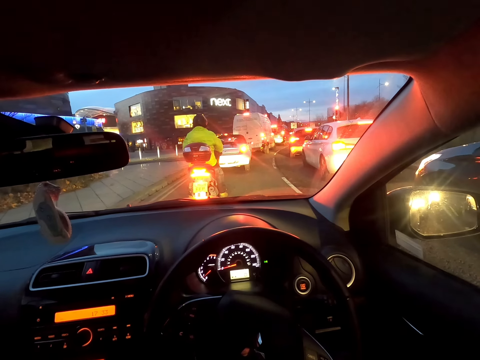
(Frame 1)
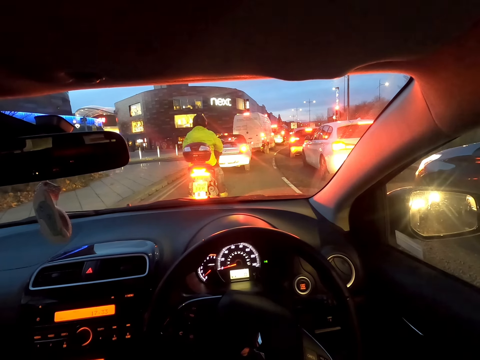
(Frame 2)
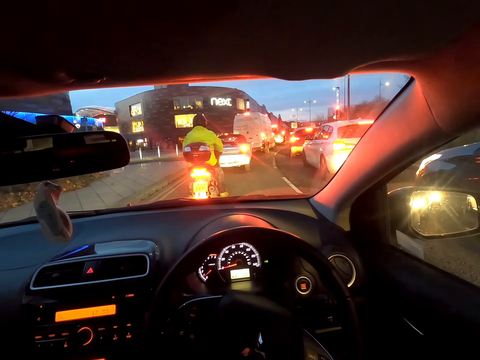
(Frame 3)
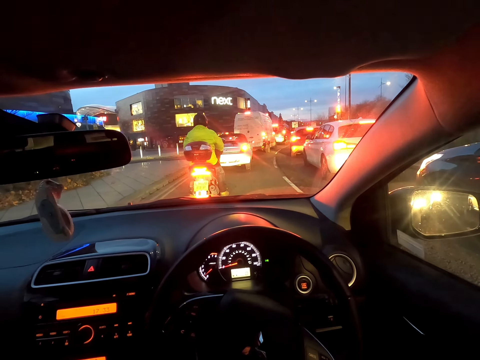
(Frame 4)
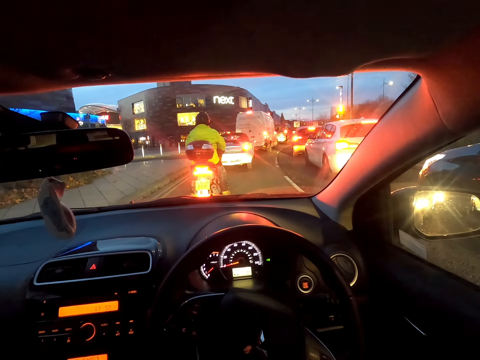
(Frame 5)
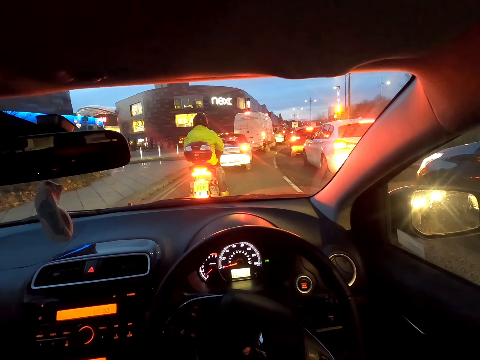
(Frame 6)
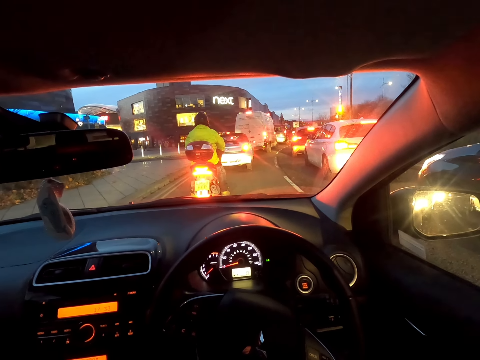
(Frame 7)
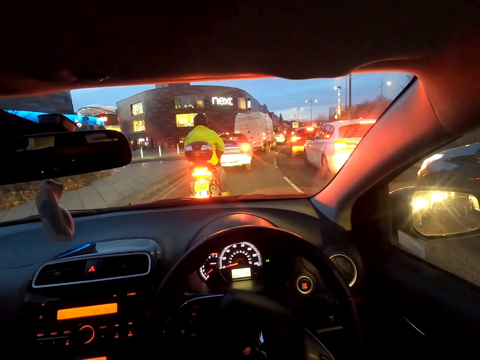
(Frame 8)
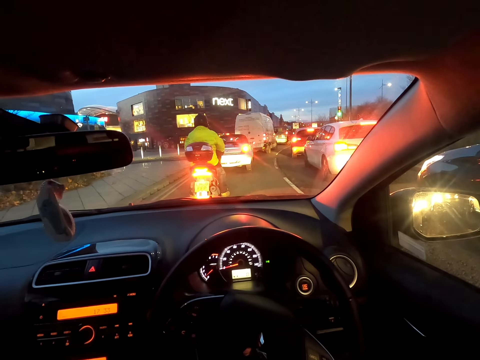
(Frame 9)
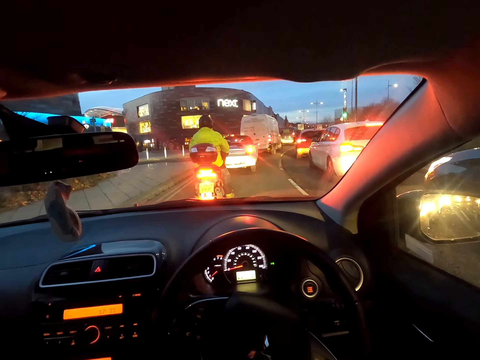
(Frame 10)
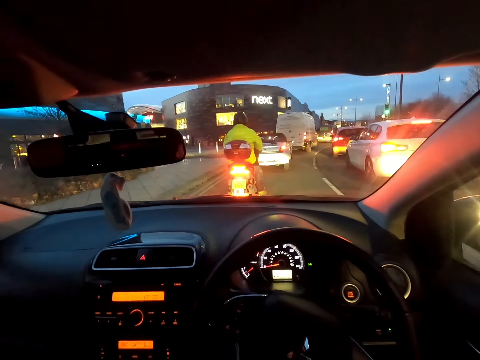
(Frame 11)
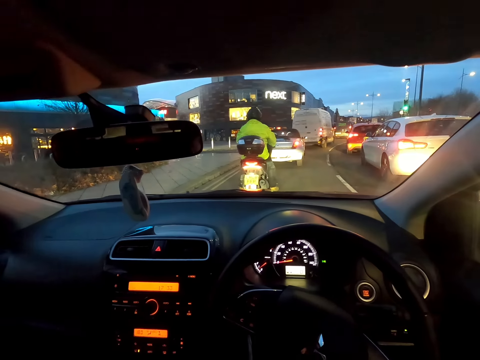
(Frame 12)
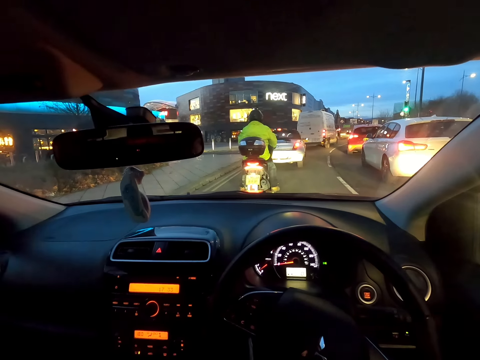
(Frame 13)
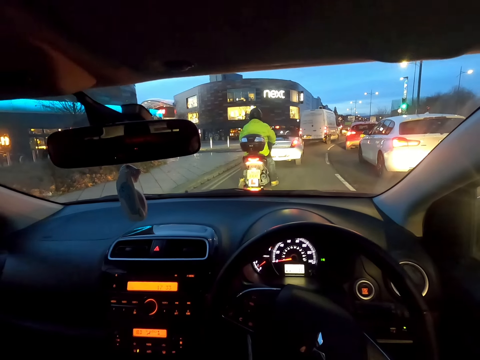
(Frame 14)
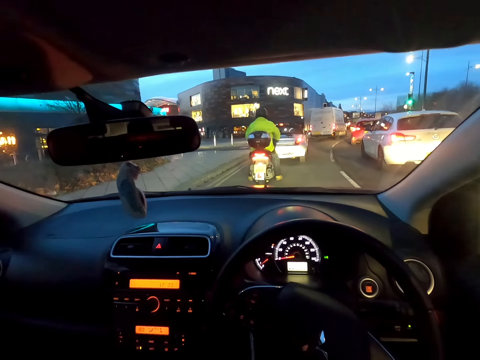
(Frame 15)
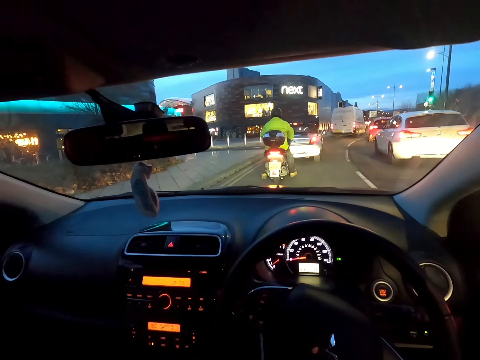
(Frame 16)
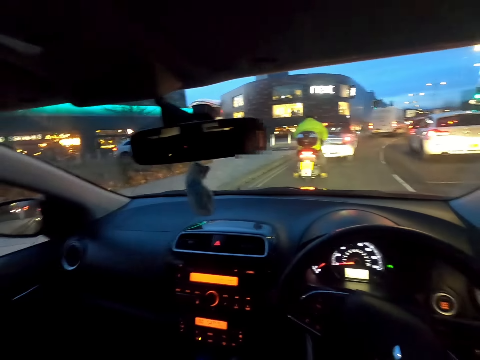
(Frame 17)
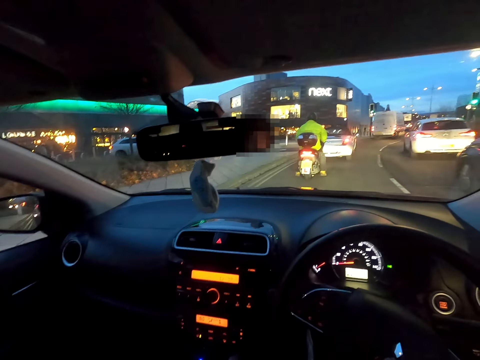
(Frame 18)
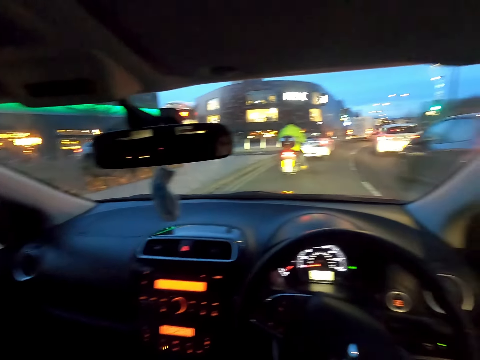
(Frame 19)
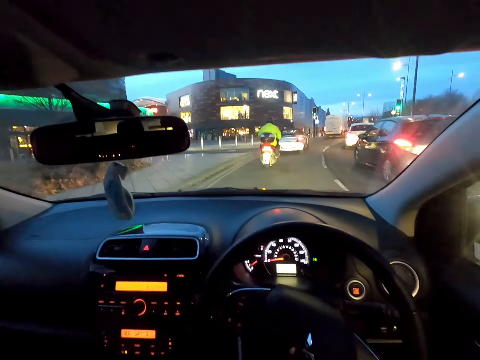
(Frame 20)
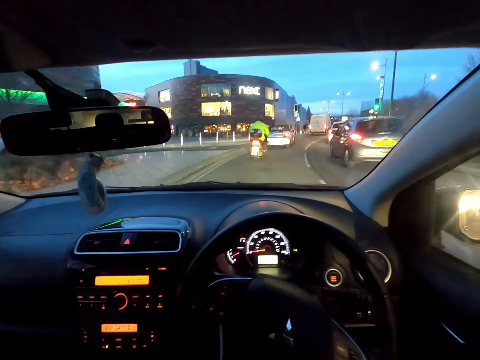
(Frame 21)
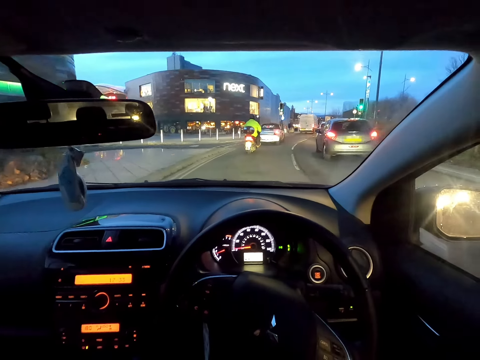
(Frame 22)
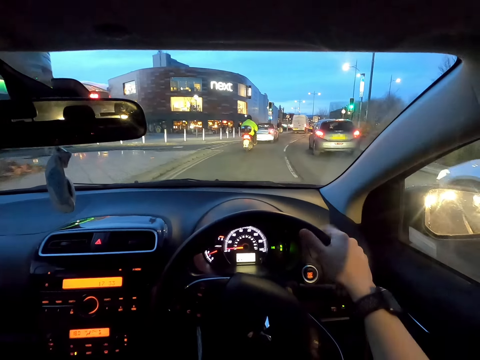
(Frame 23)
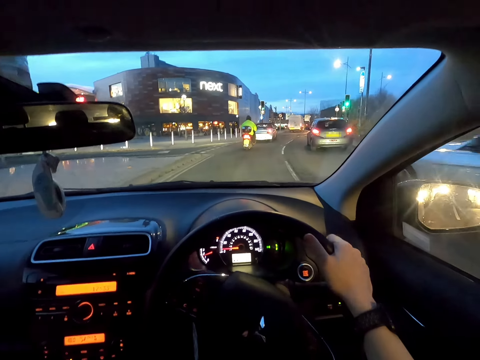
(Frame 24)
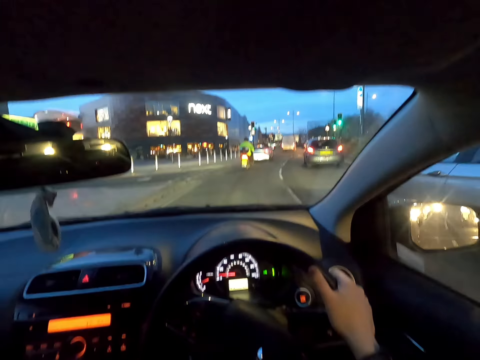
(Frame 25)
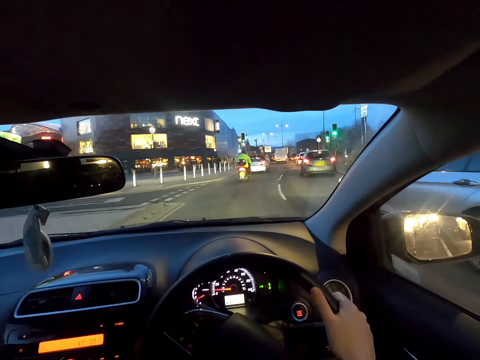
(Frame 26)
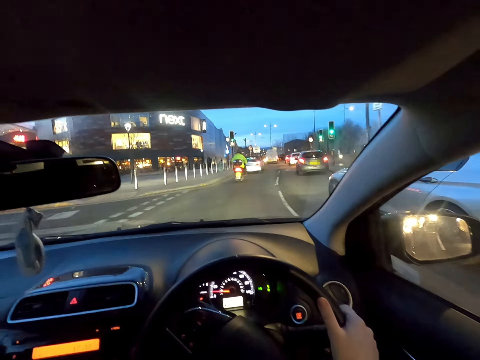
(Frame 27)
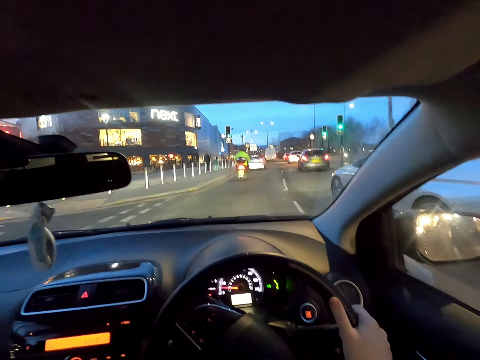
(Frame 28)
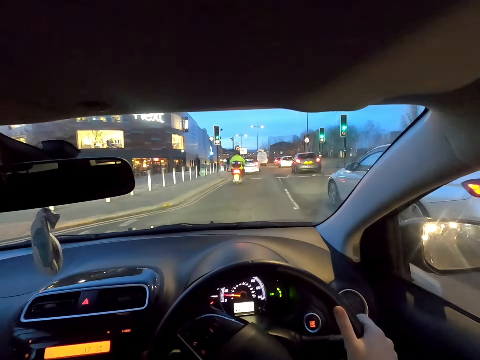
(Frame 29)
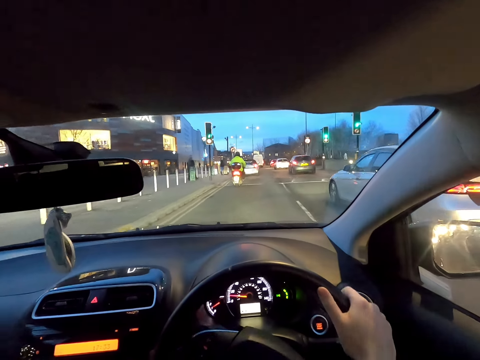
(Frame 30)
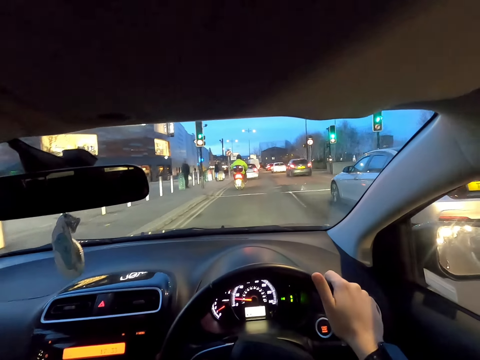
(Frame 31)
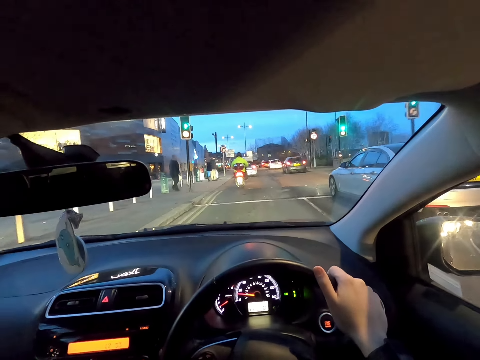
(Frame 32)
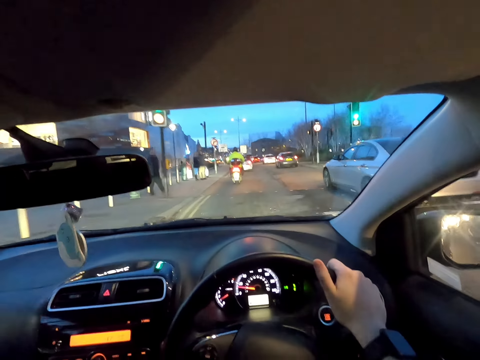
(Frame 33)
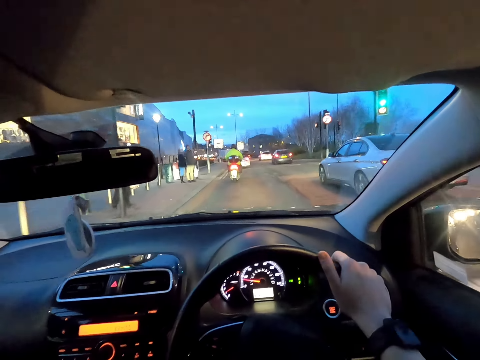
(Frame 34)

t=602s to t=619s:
The camera wearer puts his right hand on the steering. He drives the car.

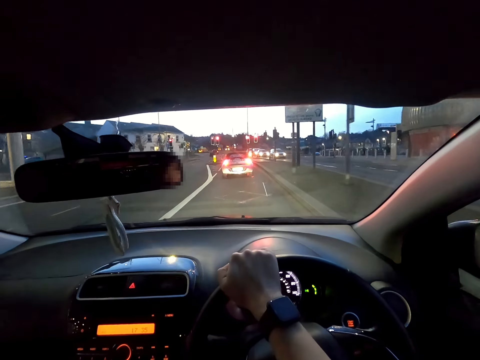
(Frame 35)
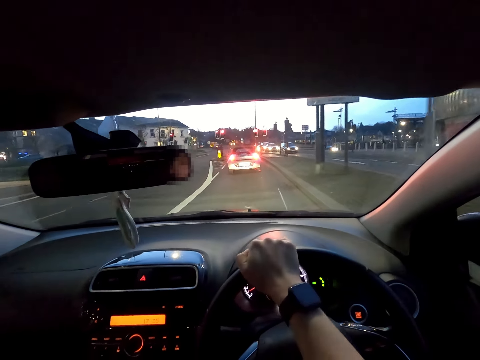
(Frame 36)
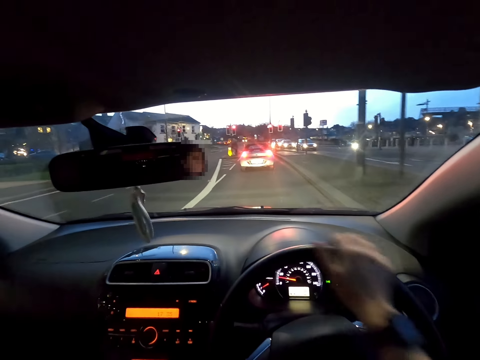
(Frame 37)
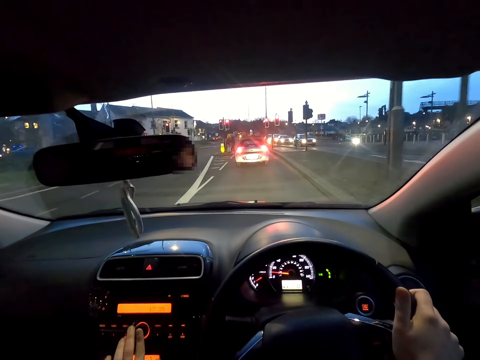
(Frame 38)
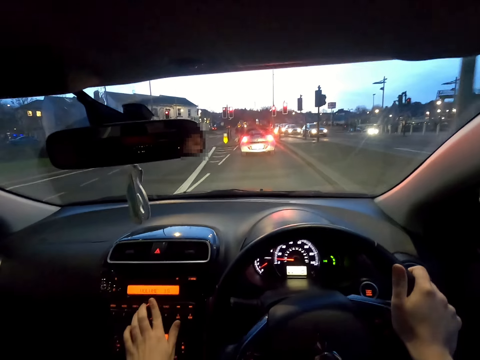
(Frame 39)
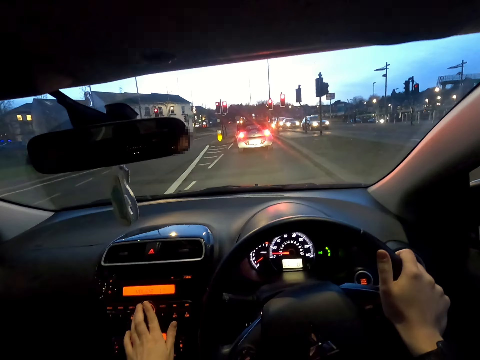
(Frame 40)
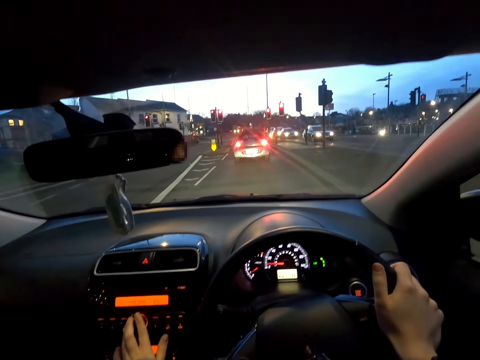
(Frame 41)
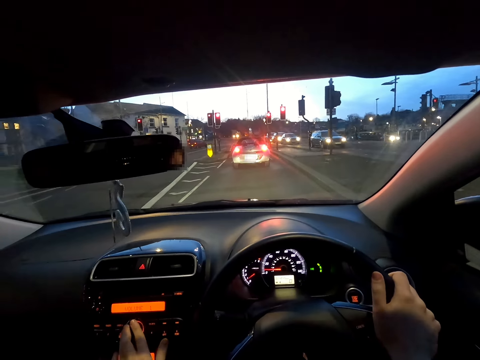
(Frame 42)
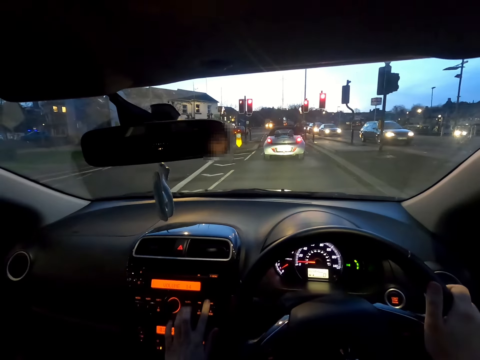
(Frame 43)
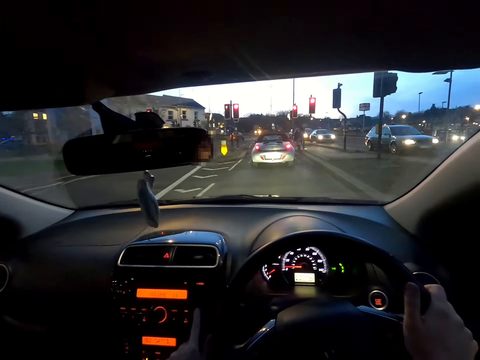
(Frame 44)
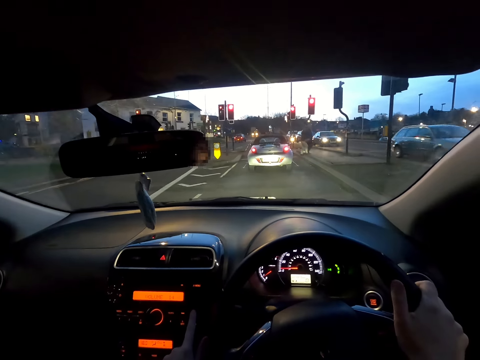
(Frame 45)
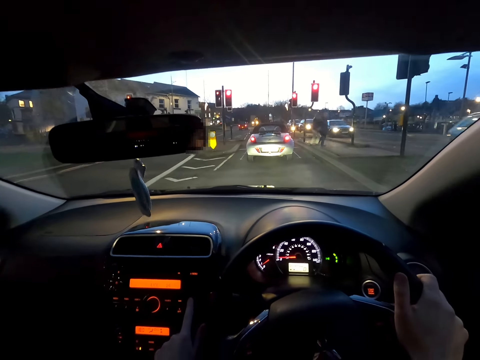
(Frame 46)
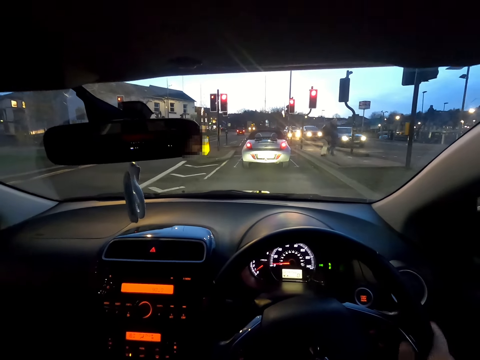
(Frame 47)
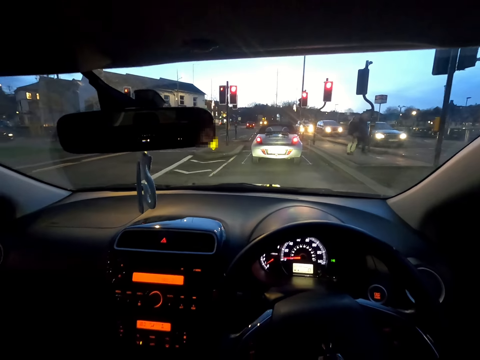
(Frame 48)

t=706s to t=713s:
The camera wearer operates a car radio with his left hand. He presses the button.

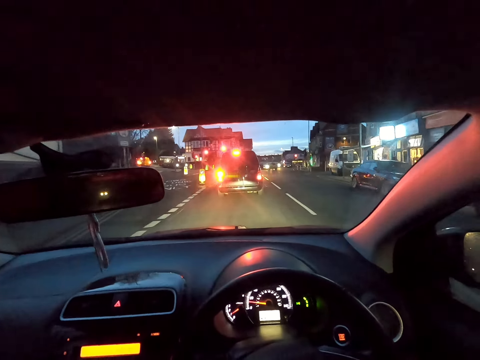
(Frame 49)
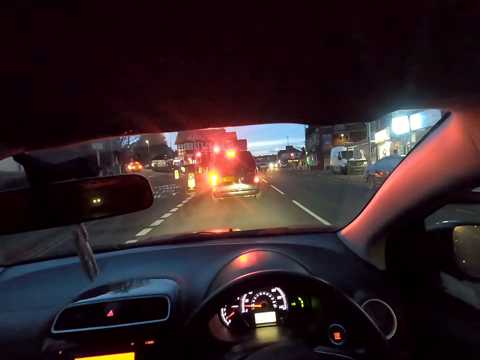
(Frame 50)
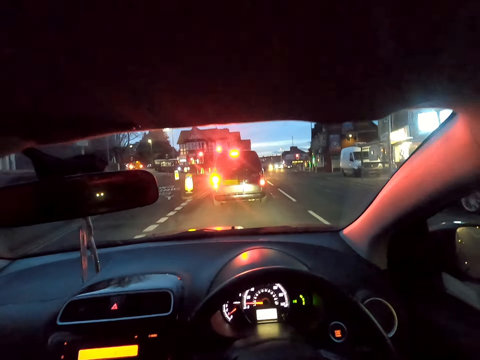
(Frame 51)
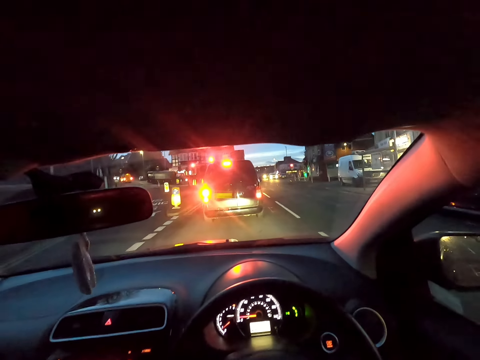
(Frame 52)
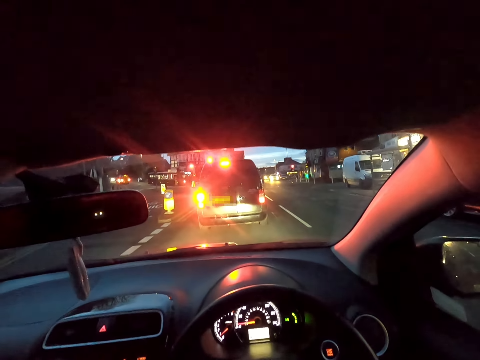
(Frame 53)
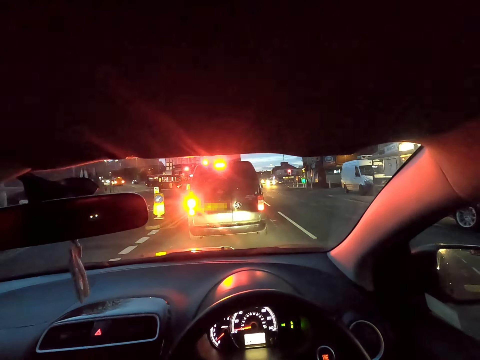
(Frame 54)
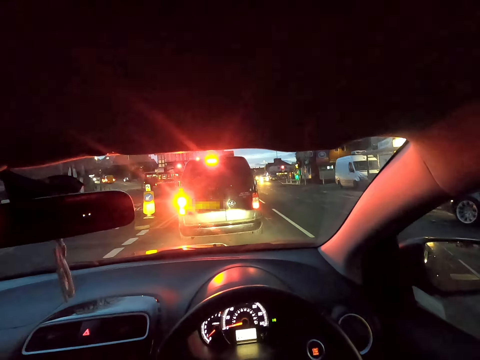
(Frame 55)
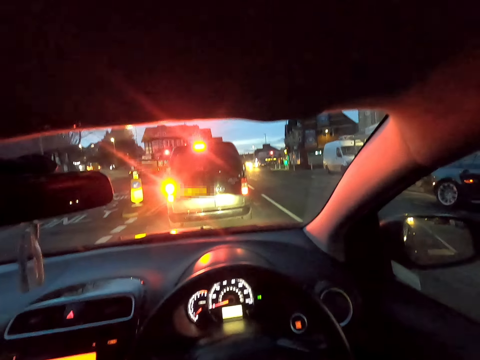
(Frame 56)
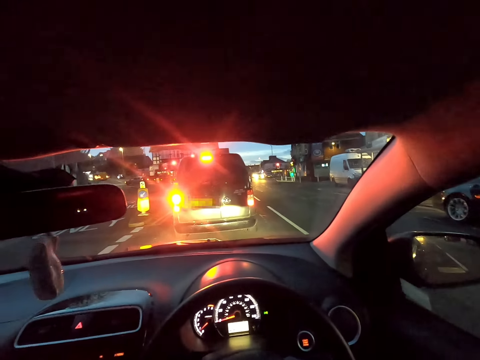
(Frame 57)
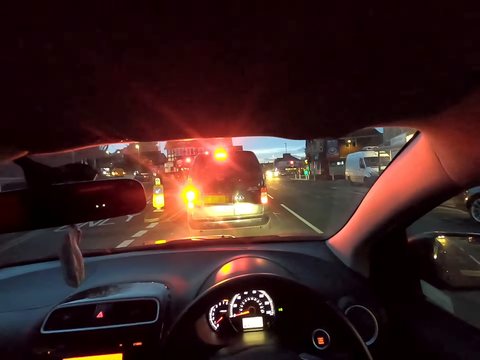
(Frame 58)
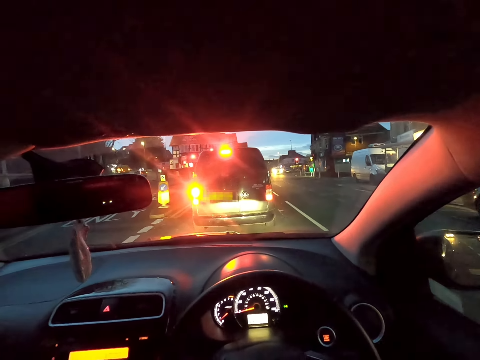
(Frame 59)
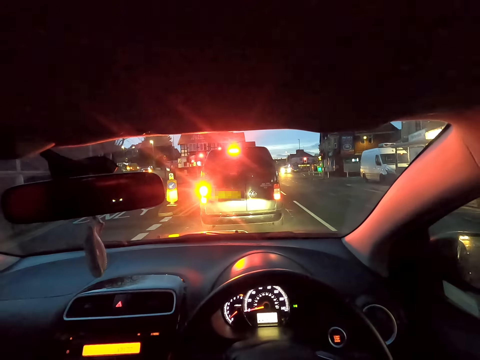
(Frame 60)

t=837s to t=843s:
The camera wearer stops the car.
